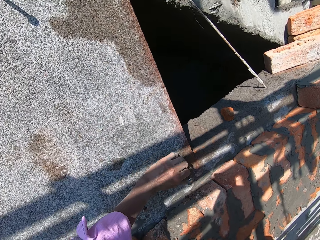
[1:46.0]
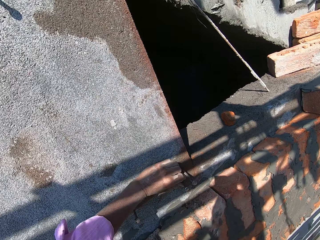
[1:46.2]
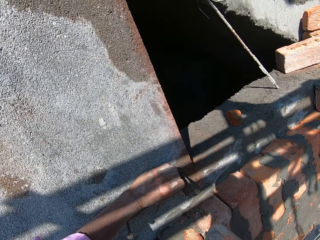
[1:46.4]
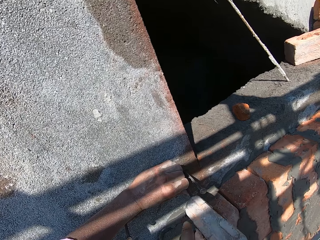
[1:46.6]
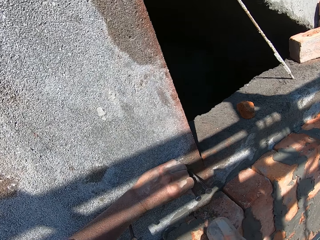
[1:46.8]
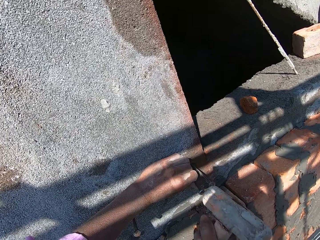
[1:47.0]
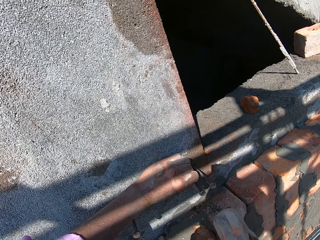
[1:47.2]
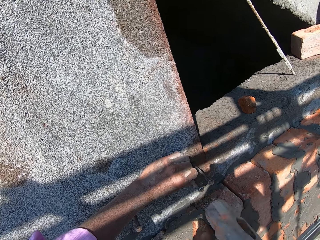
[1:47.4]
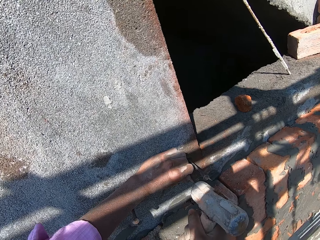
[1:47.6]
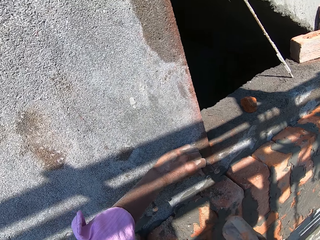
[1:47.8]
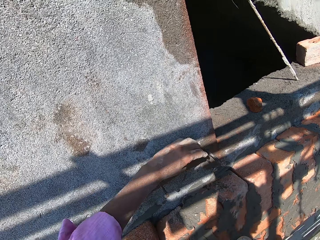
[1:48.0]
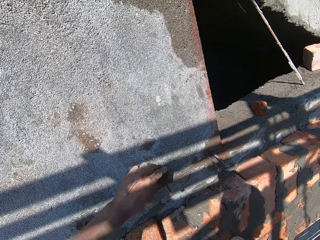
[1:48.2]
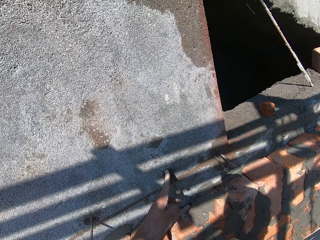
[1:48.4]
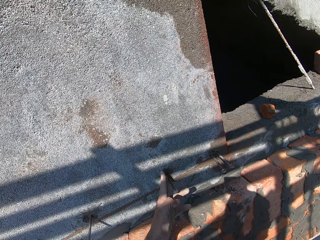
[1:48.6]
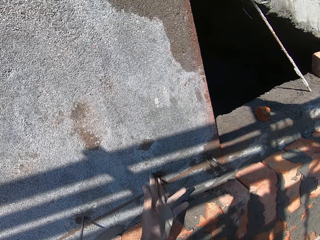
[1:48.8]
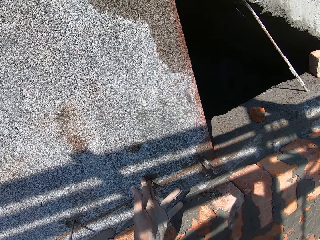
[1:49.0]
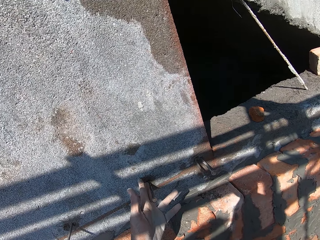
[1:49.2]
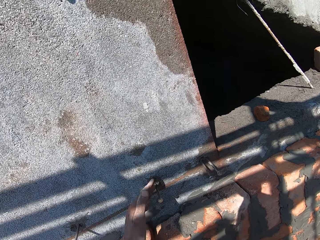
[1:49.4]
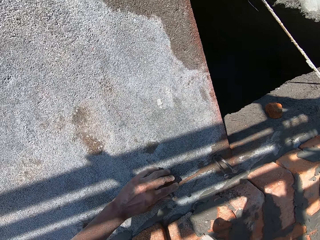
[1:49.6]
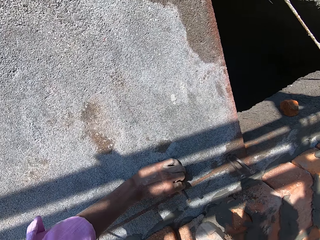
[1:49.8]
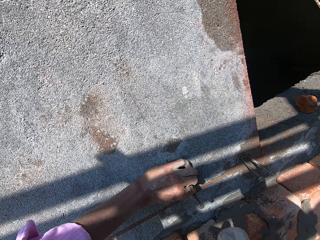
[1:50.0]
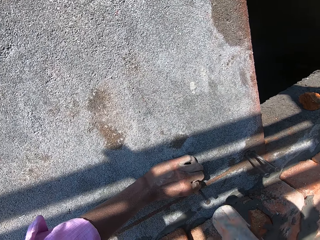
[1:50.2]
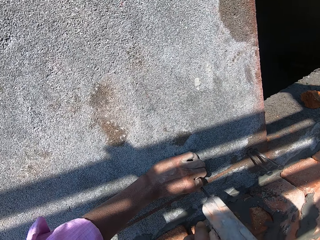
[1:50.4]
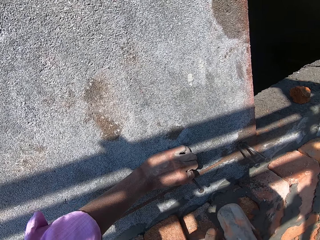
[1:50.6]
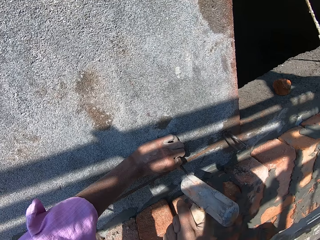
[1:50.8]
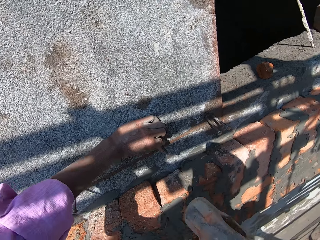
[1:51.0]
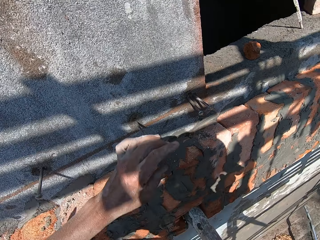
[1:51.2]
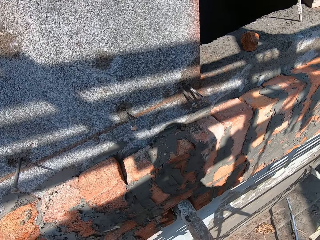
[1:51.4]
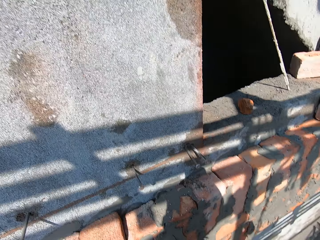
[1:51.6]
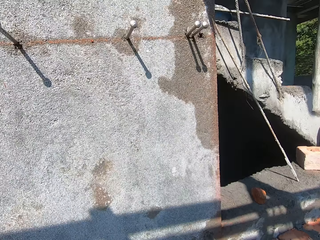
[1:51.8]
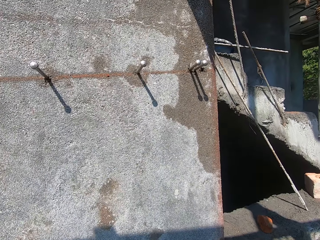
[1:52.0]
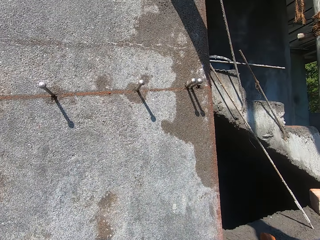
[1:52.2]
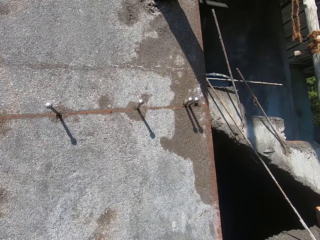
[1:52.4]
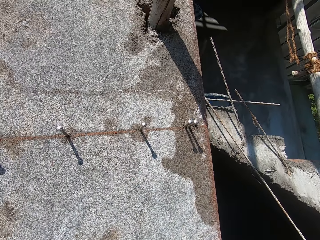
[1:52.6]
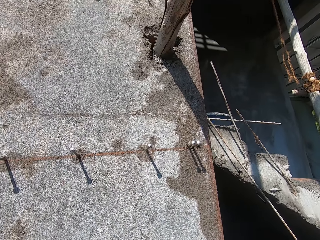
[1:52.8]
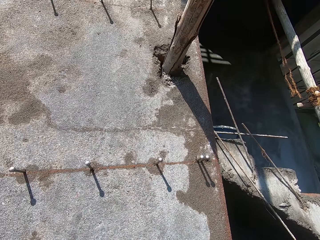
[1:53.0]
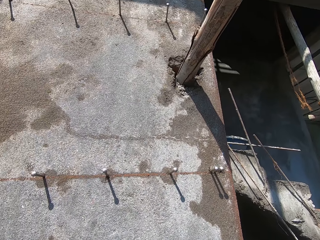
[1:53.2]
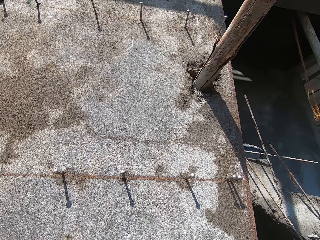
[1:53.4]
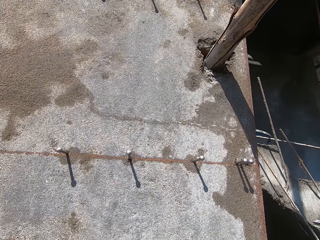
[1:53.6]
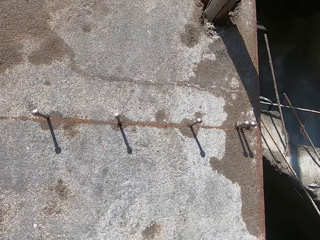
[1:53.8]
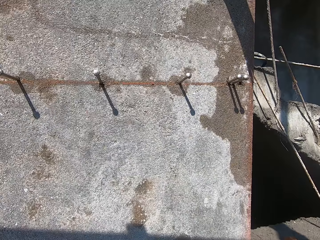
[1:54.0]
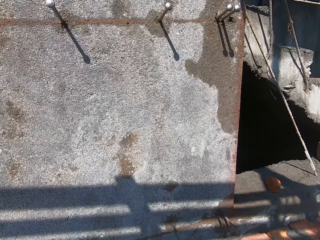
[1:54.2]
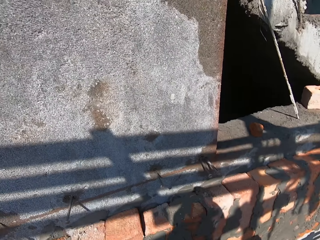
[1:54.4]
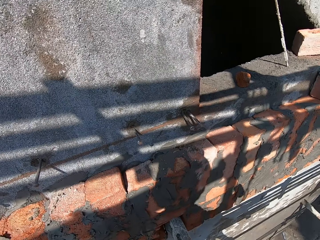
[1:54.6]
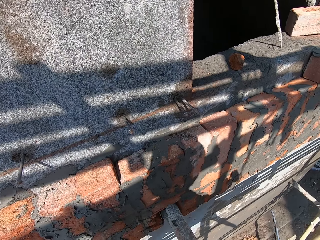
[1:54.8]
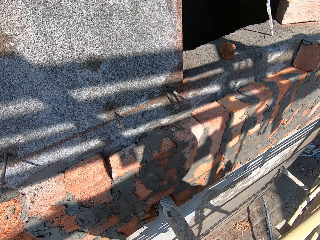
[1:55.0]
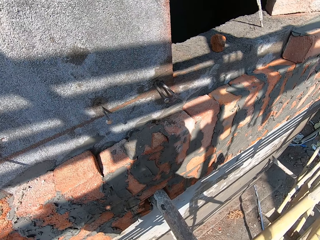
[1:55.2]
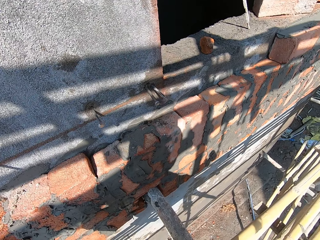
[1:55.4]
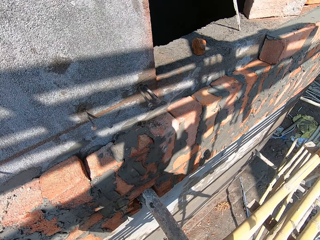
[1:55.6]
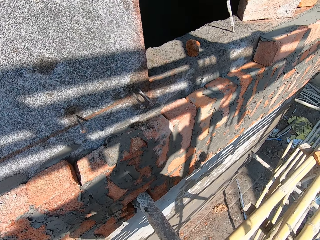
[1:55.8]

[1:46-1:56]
The camera wearer measures a nail on the wall with his left index finger. He holds the nail on the wall with his left hand. He hits the nail on the wall with the mallet in his right hand.

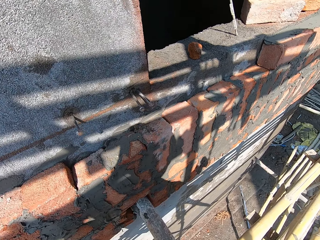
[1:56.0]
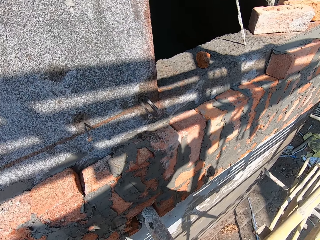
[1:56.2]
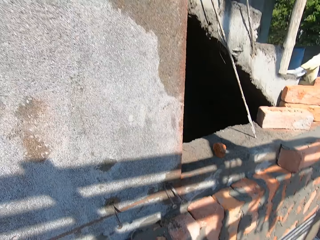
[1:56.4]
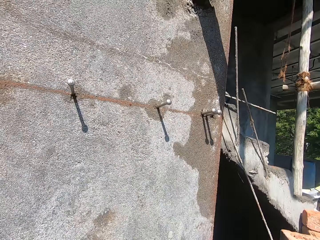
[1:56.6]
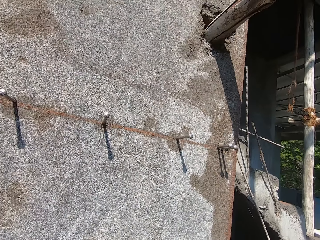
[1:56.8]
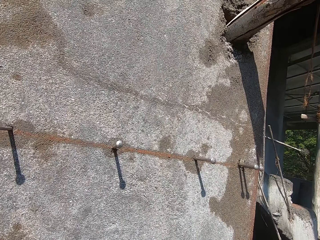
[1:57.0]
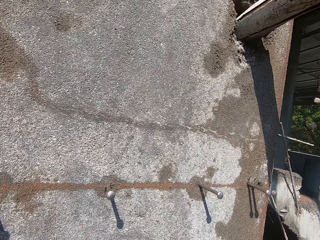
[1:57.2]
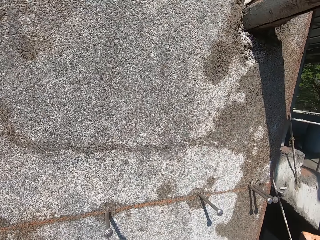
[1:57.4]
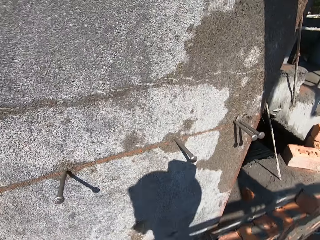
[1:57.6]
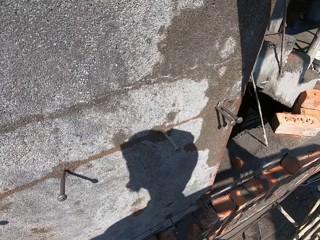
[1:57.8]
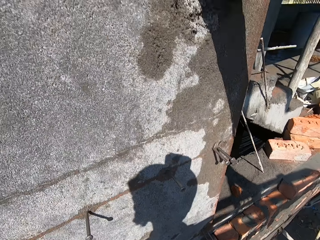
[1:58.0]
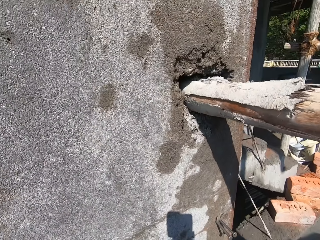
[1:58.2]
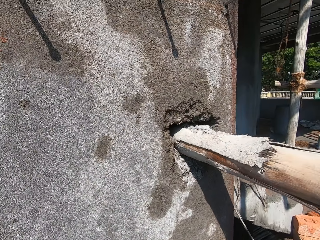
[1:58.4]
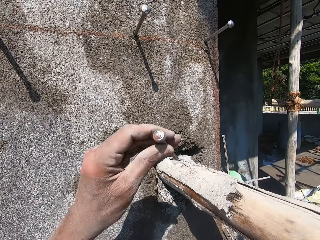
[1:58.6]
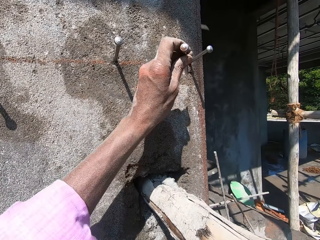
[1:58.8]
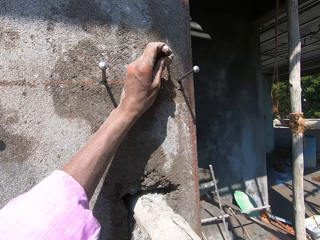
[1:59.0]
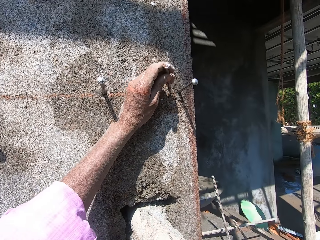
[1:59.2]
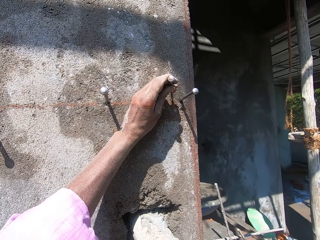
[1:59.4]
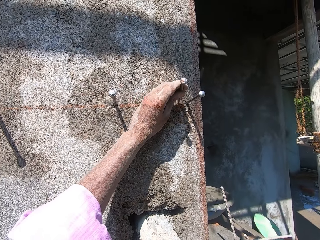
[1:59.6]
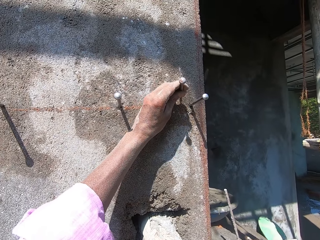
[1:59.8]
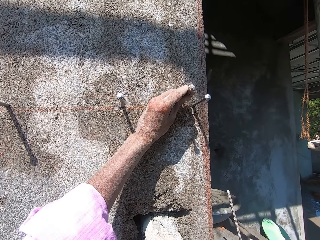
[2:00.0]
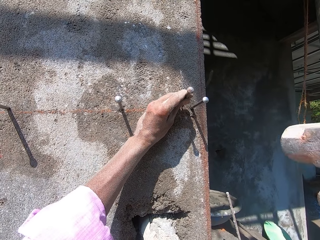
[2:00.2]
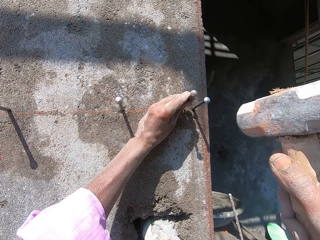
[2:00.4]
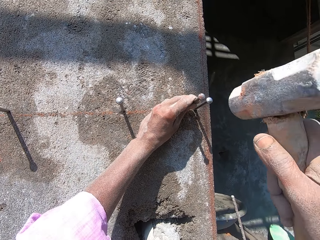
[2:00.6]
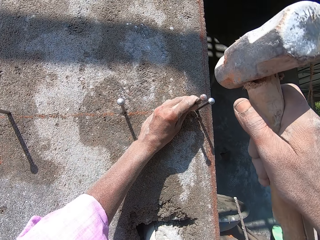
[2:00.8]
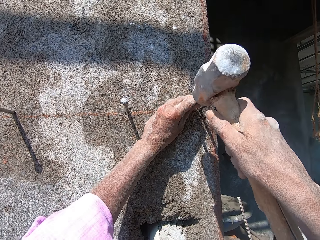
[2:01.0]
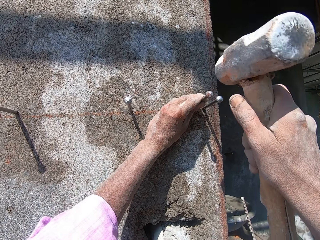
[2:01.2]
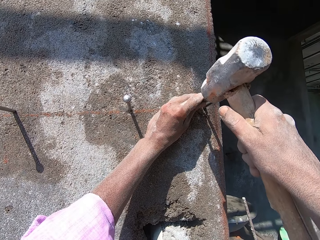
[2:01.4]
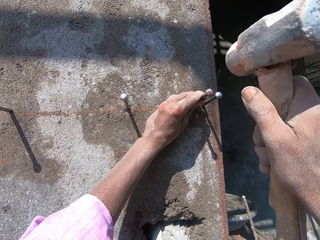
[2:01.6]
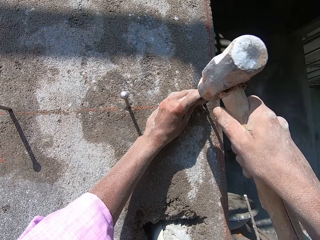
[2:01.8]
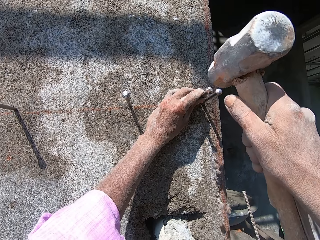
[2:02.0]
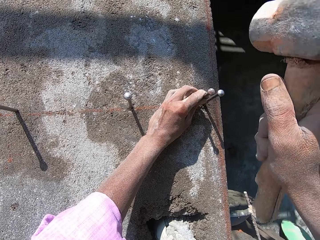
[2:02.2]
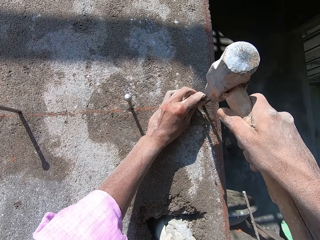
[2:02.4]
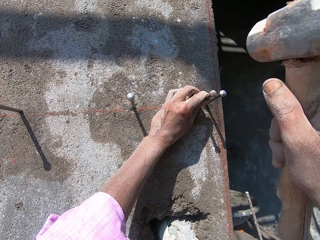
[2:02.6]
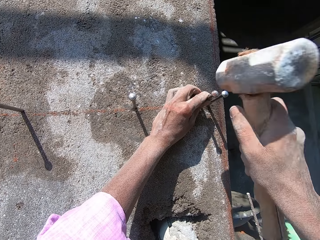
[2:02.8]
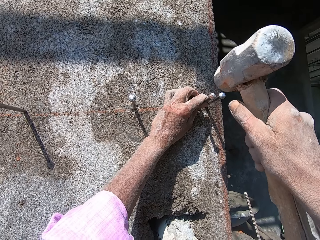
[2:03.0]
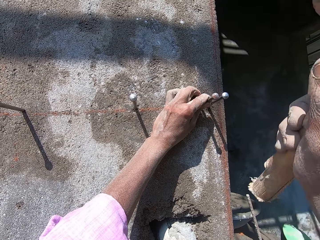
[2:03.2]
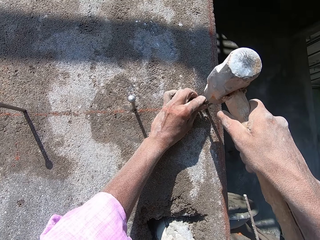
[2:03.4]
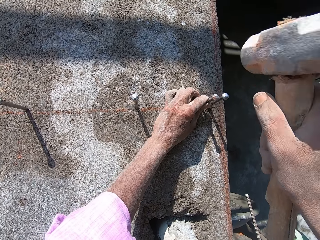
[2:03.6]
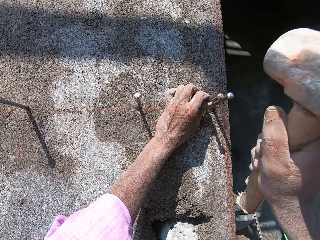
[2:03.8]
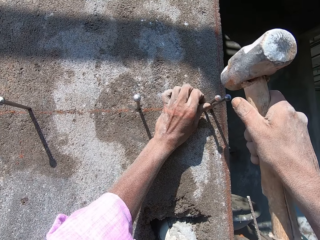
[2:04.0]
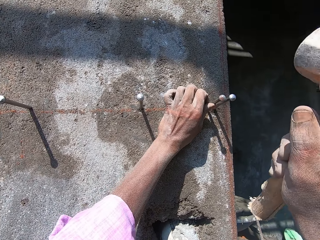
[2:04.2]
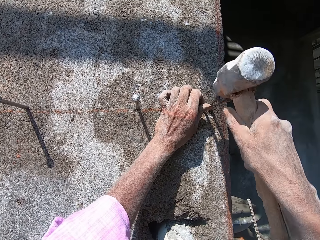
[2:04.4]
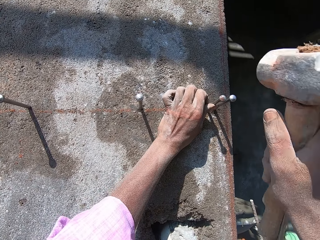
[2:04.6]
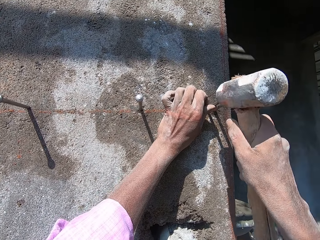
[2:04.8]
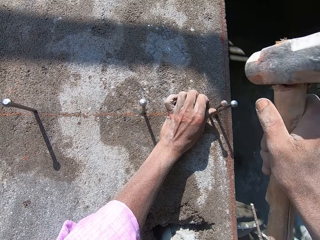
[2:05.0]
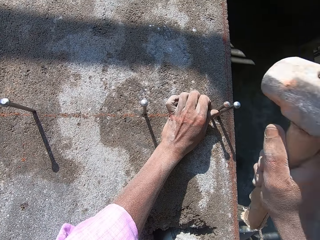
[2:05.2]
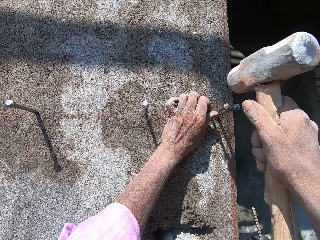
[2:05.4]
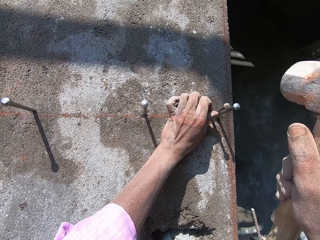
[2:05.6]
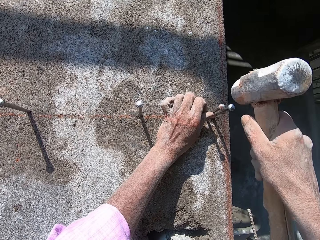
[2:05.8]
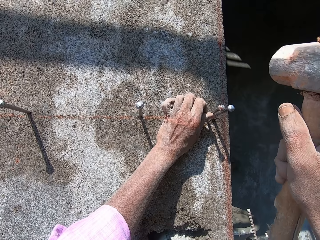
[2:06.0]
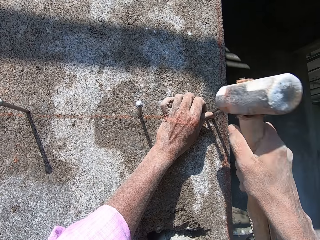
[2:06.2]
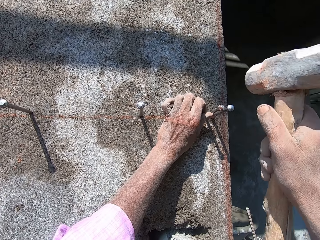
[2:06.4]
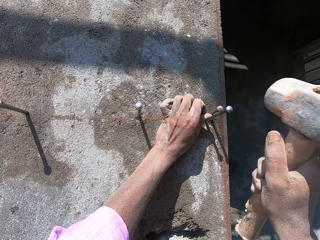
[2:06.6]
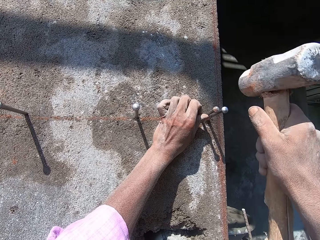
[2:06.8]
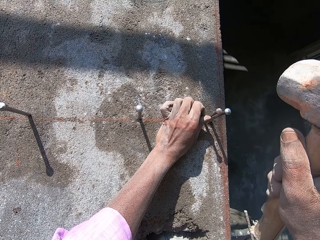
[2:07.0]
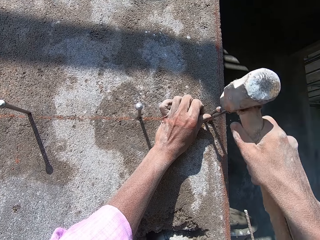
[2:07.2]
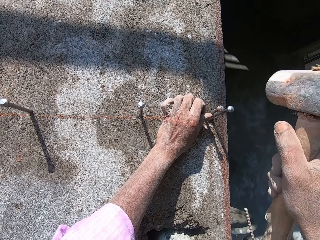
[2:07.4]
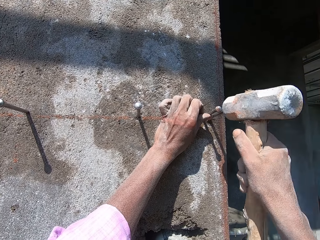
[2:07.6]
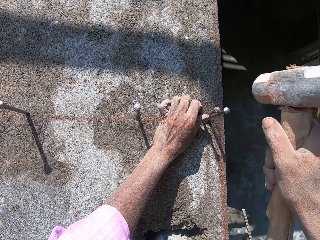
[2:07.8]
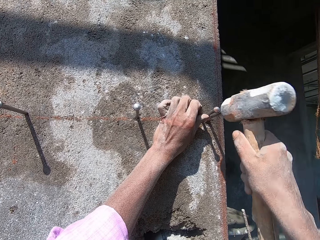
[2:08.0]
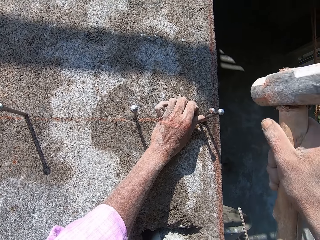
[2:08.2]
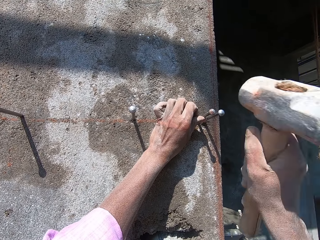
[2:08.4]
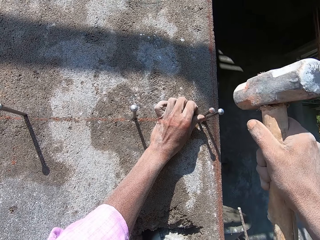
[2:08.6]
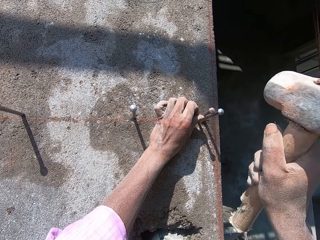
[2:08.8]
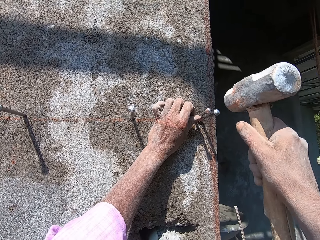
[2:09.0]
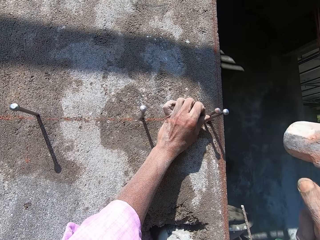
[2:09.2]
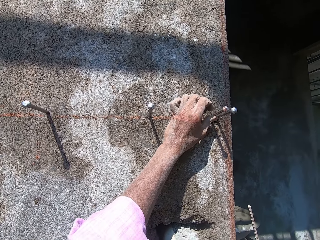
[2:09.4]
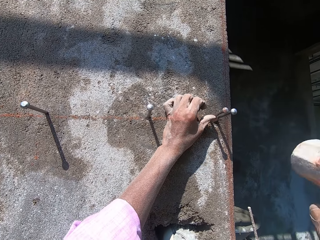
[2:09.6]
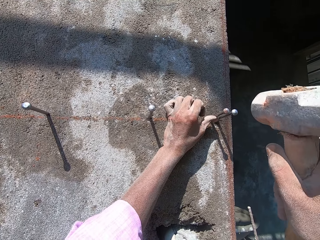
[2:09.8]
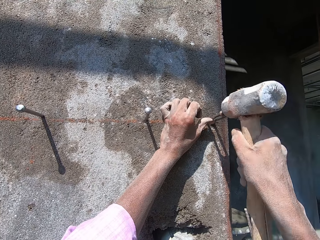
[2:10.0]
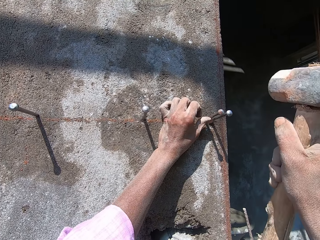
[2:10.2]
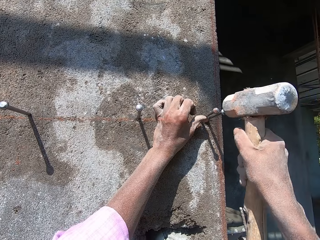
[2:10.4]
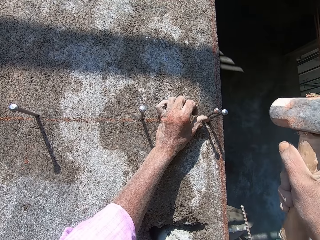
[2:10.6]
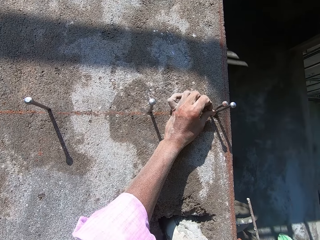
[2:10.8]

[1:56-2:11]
The camera wearer places a nail on the wall with his left hand. He drives the nail into the wall with the mallet in his right hand. He drives the nails into the wall with the mallet in his right hand.
